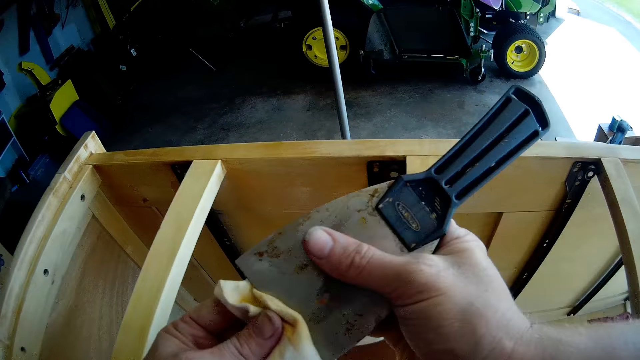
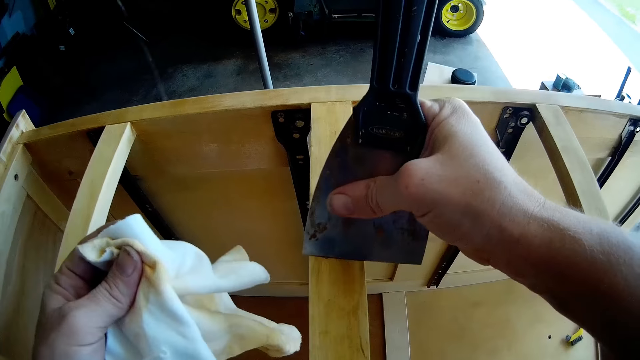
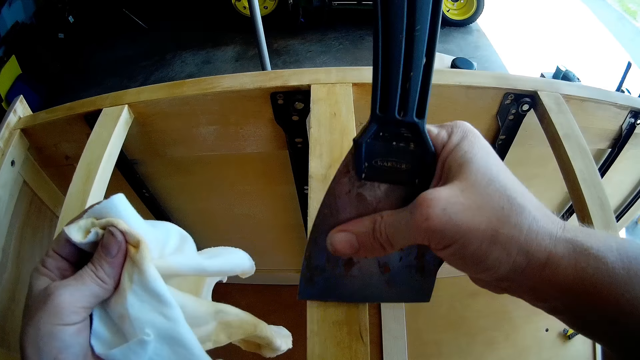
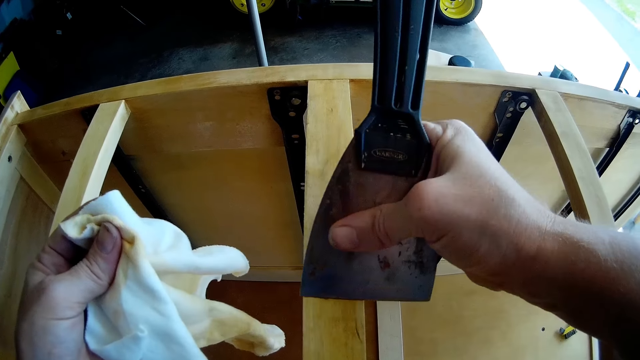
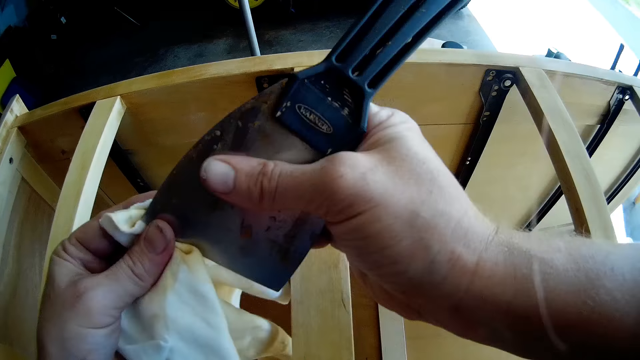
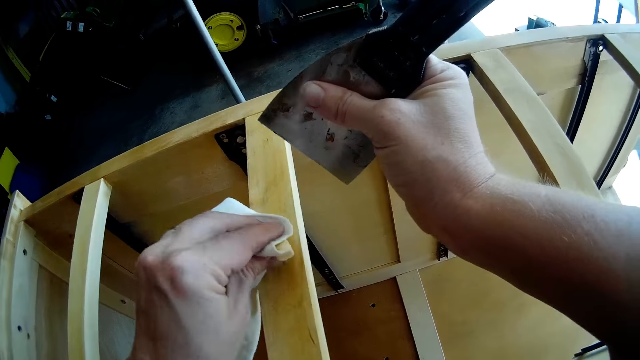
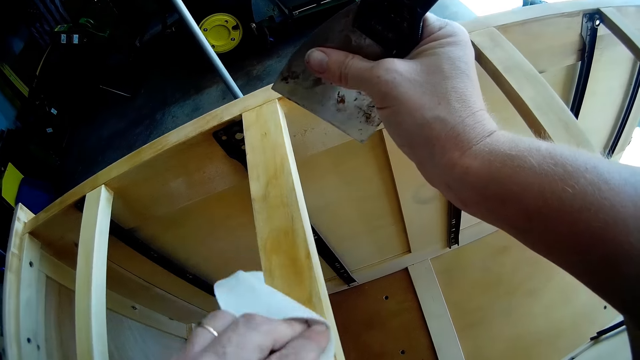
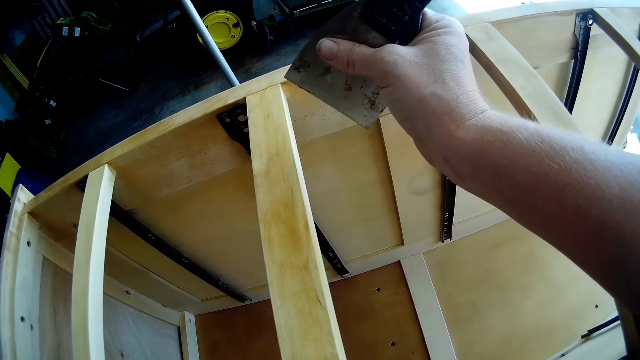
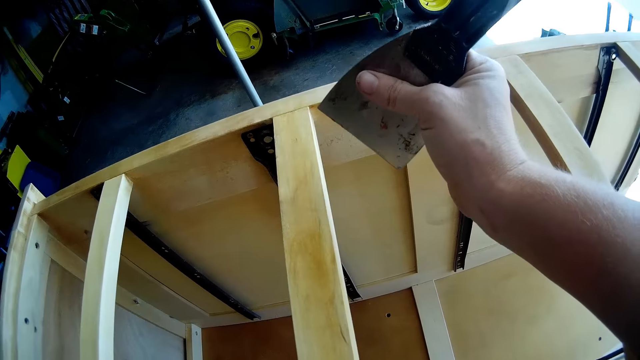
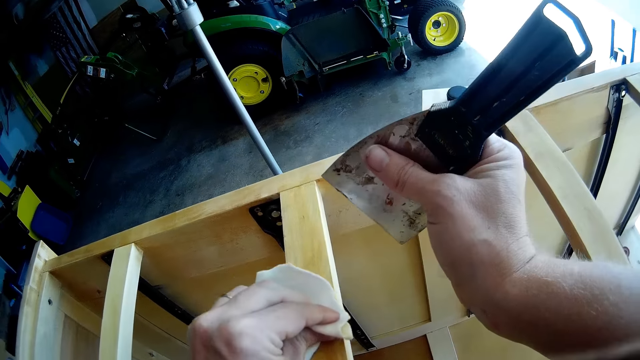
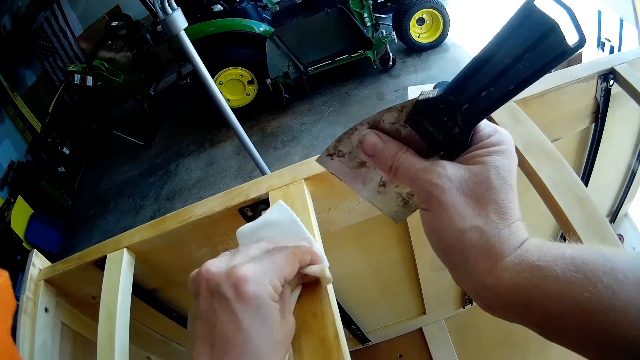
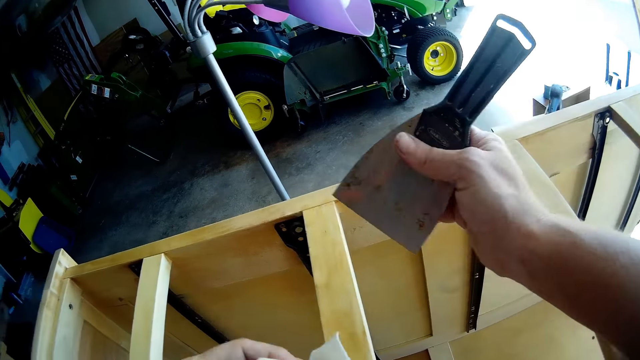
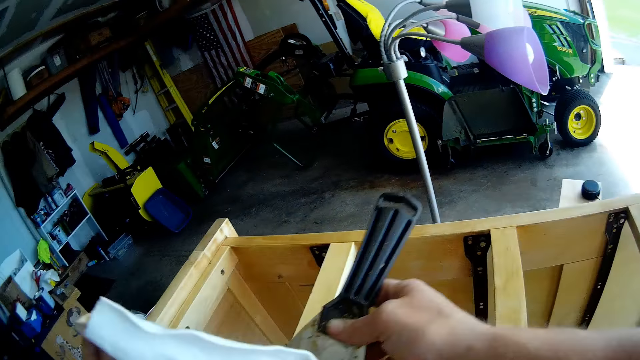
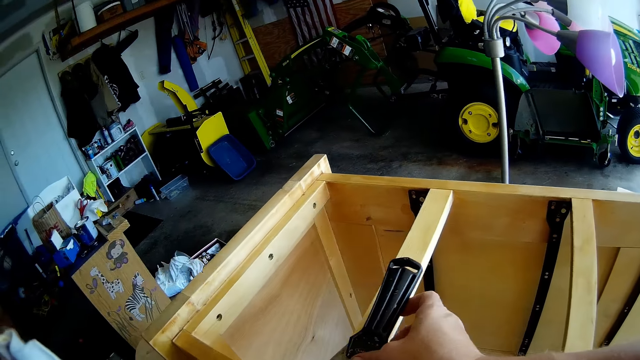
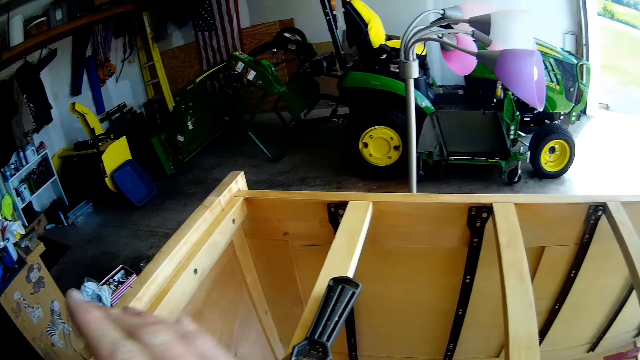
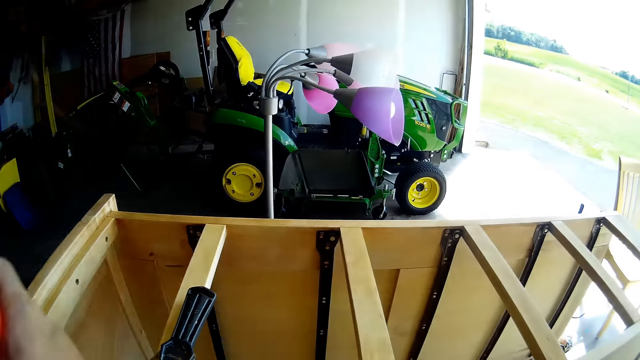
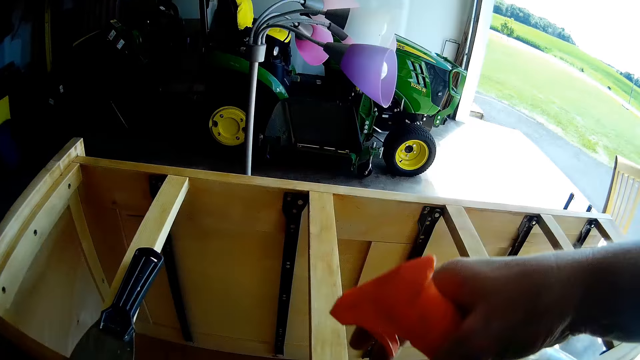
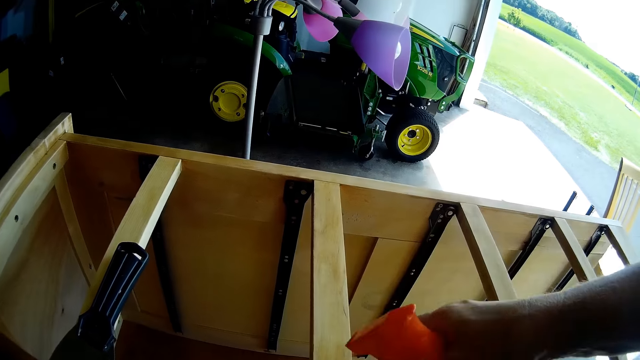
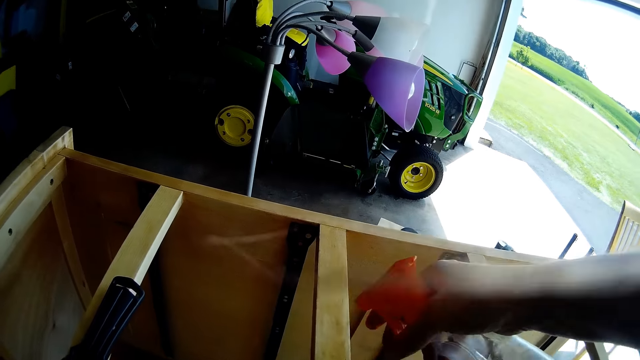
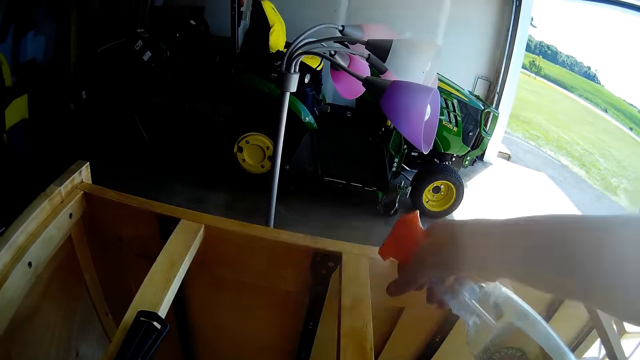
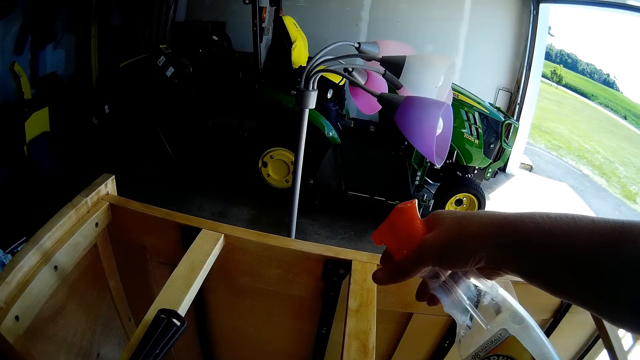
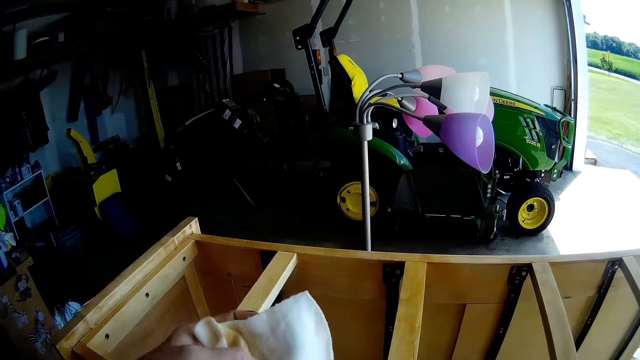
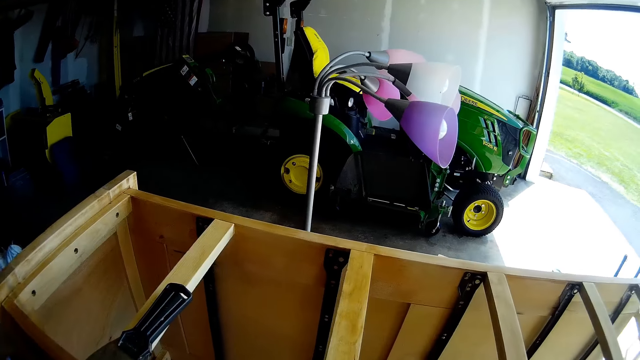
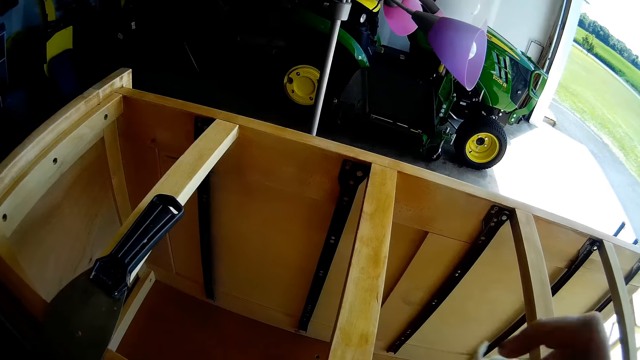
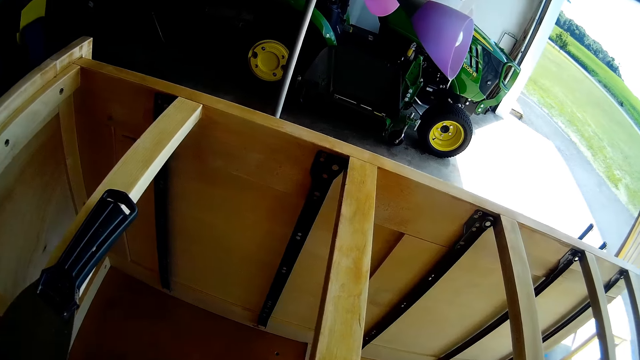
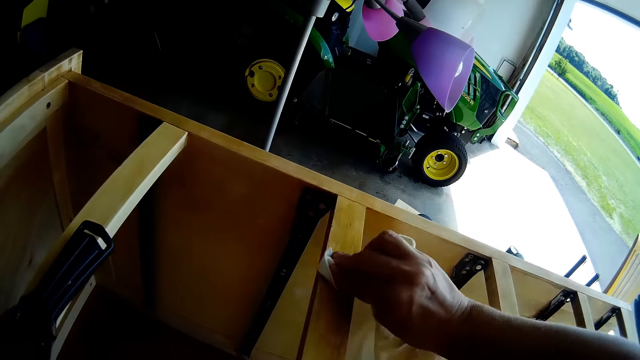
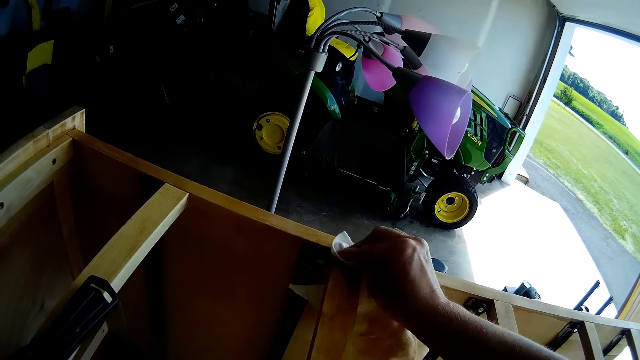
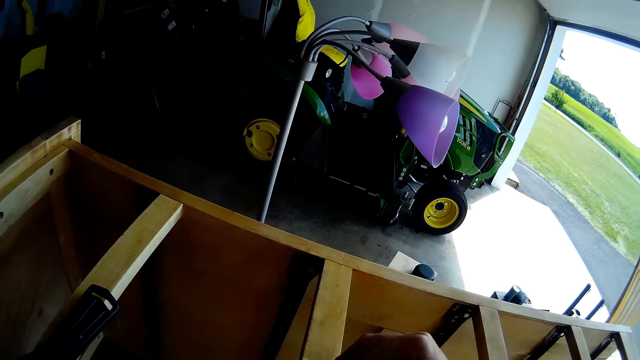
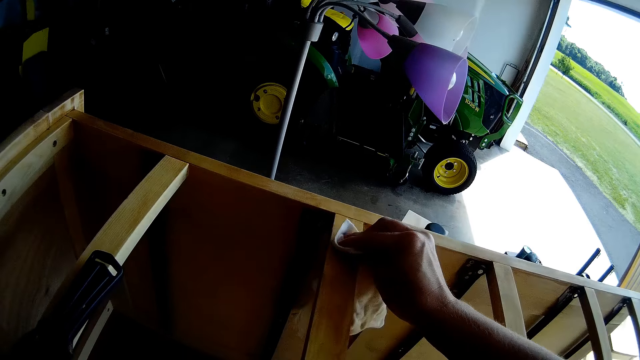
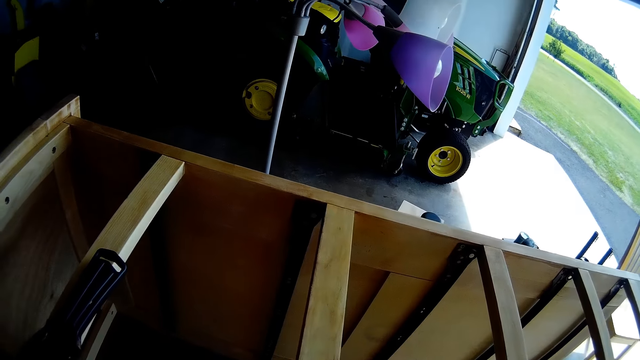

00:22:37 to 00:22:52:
The camera wearer wipes the scraper with a cloth. They scrape the chest of drawers with the scraper. They wipe the scraper with the cloth. They wipe the chest of drawers with the cloth. They place the scraper on the chest of drawers. They pick up the spray with their hand. They spray on the chest of drawers with the spray. They place the spray on the chest of drawers. They wipe the chest of drawers with the cloth.

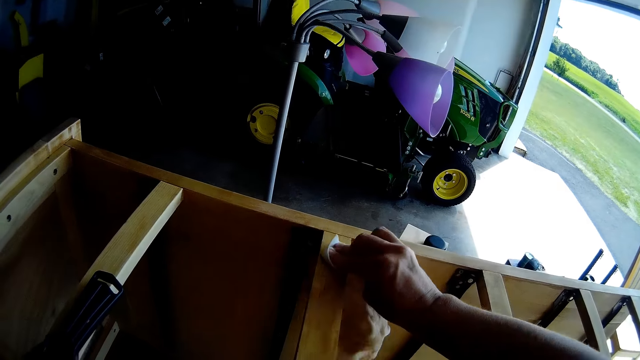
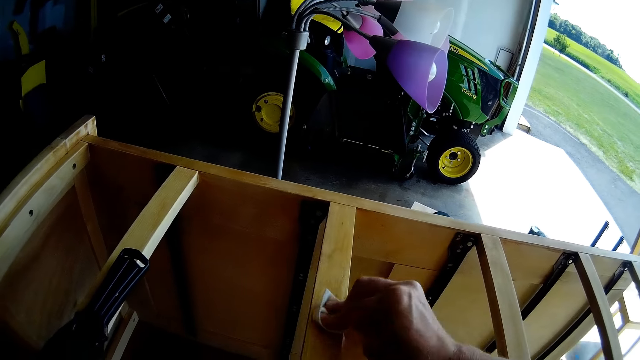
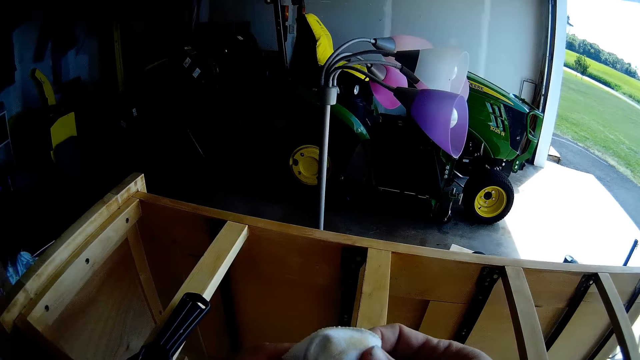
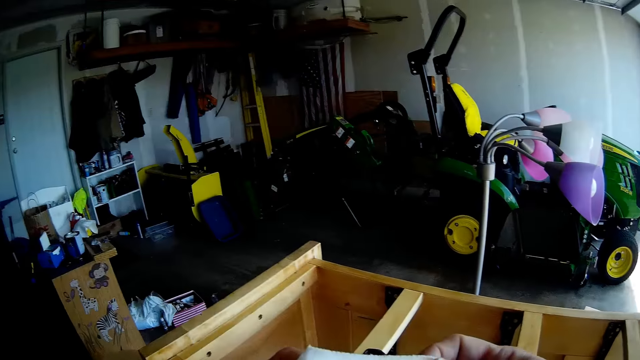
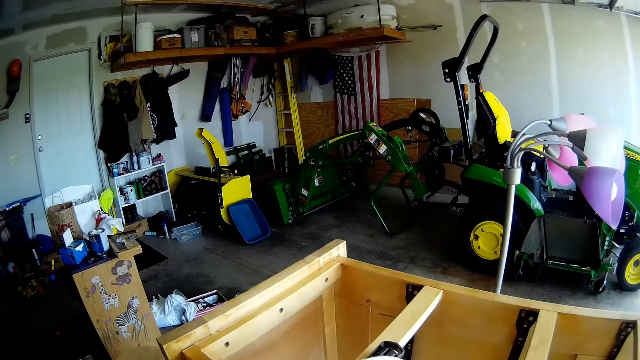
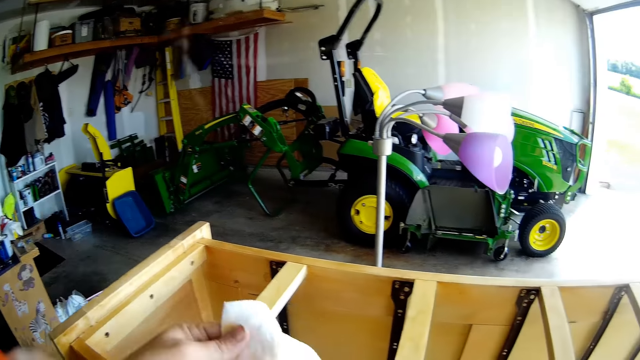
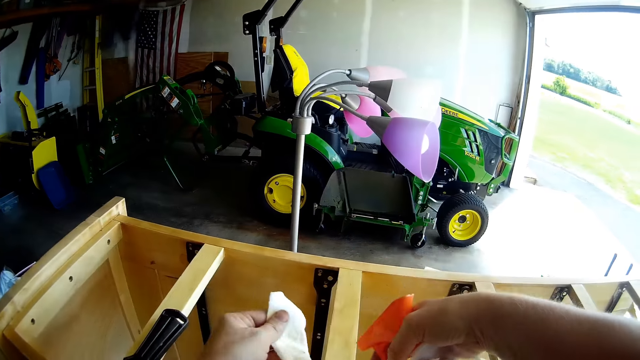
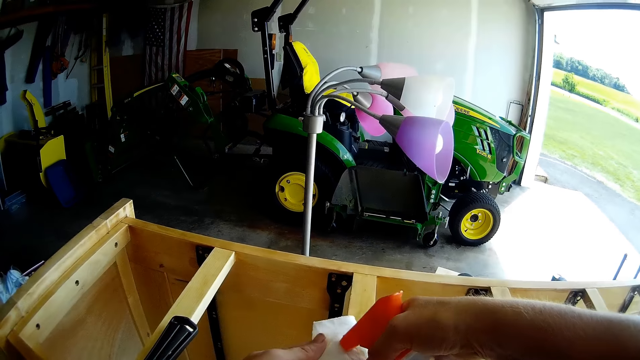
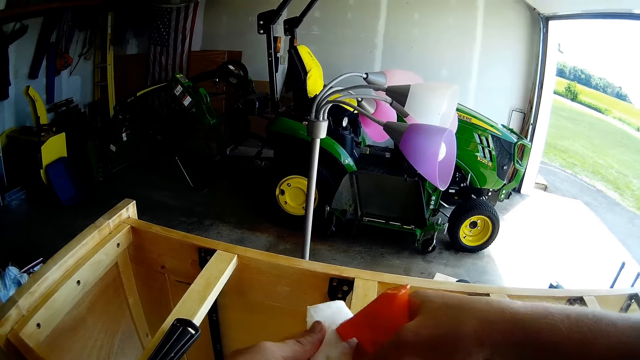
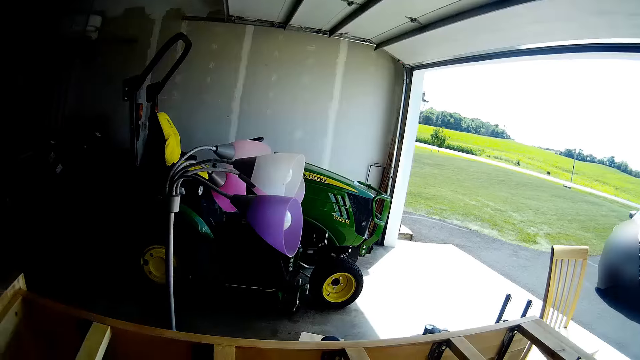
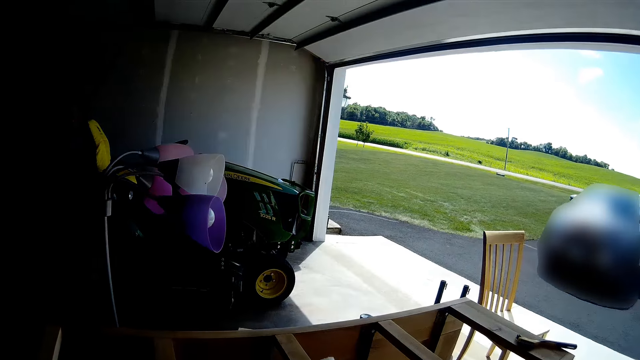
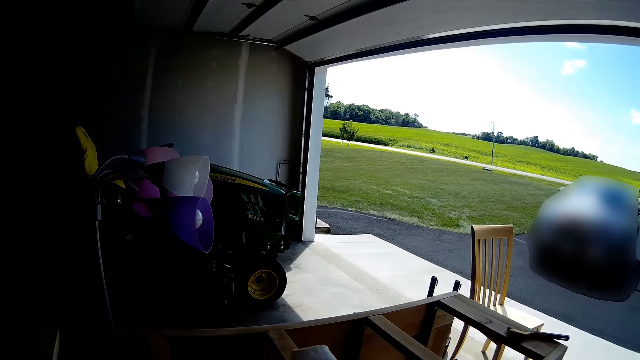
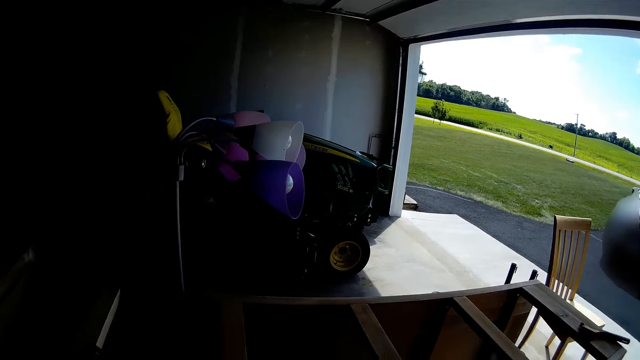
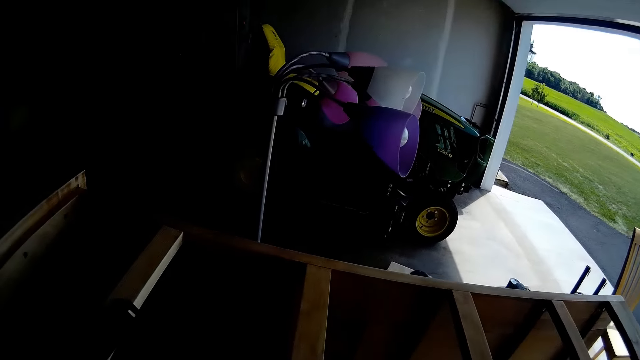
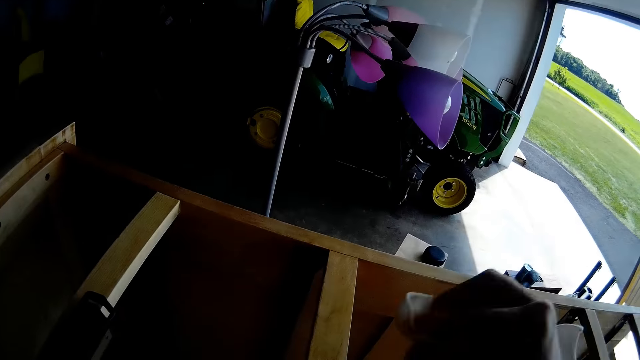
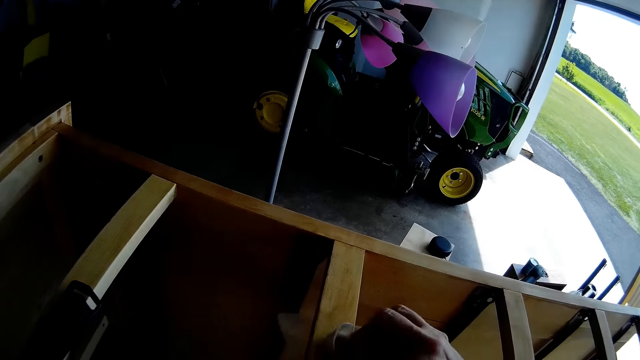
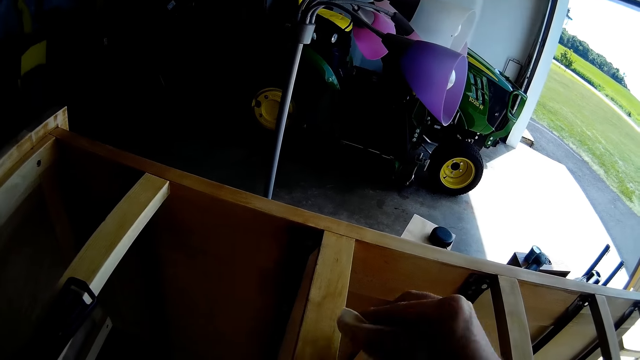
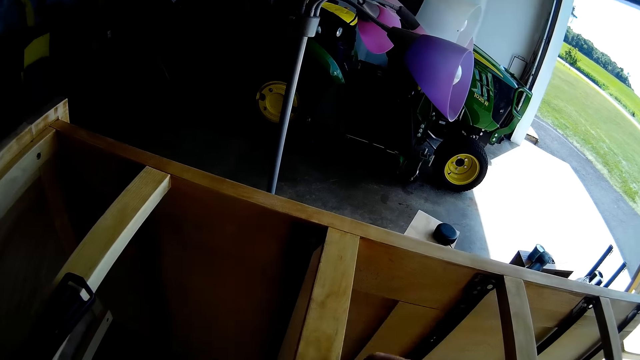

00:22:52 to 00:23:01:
The camera wearer holds a cloth with both hands. They pick up the spray bottle. They spray the cloth with the spray. They wipe the chest of drawers with the cloth.
